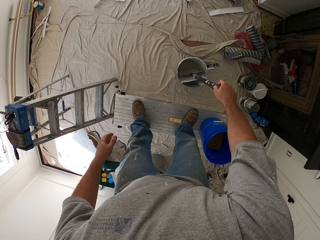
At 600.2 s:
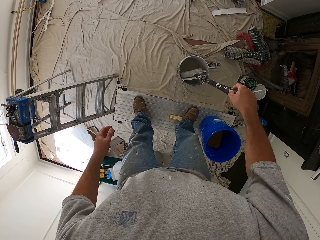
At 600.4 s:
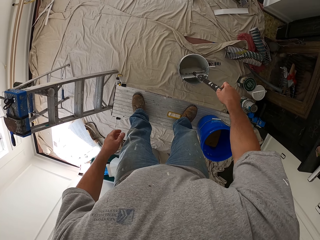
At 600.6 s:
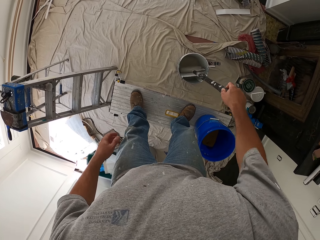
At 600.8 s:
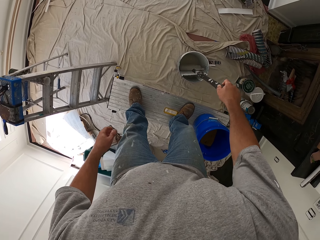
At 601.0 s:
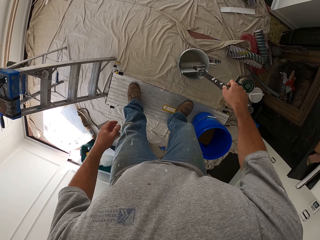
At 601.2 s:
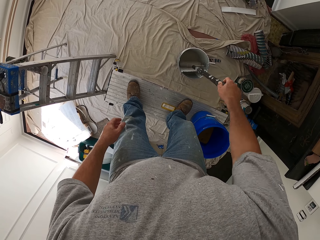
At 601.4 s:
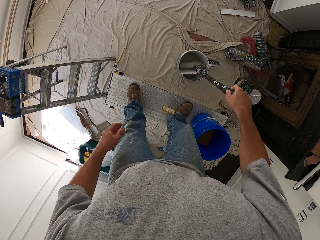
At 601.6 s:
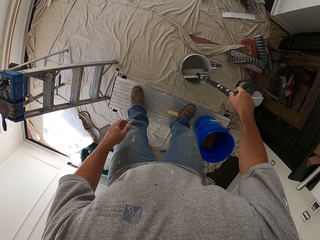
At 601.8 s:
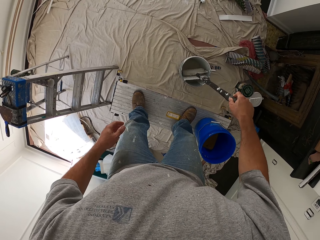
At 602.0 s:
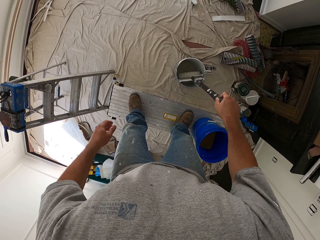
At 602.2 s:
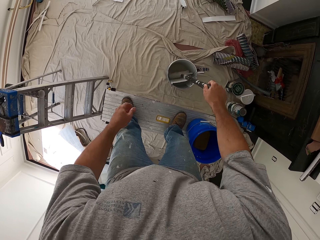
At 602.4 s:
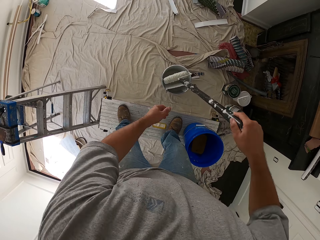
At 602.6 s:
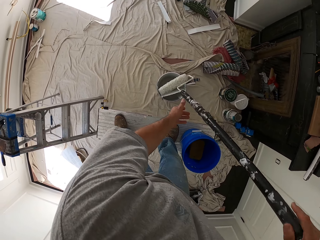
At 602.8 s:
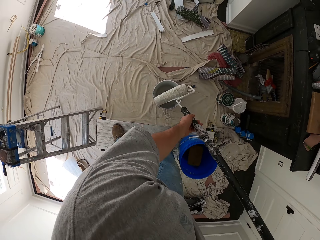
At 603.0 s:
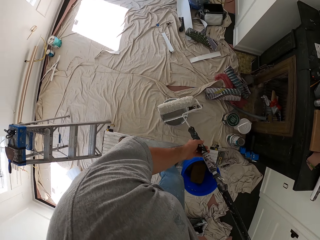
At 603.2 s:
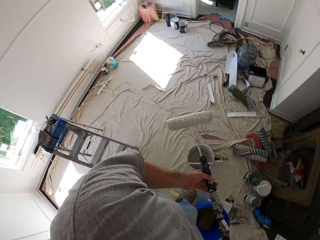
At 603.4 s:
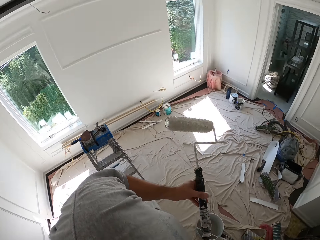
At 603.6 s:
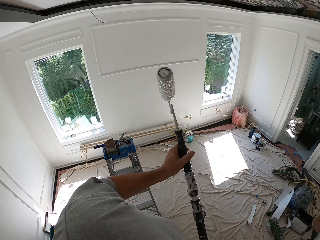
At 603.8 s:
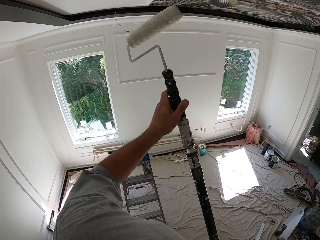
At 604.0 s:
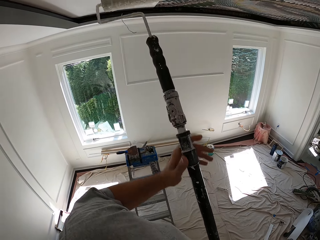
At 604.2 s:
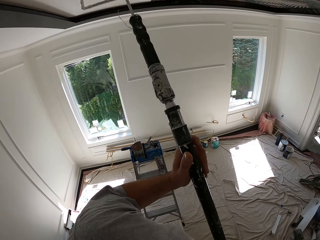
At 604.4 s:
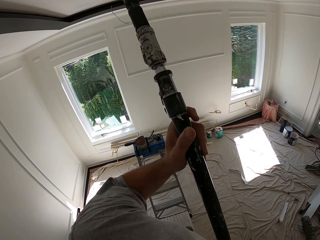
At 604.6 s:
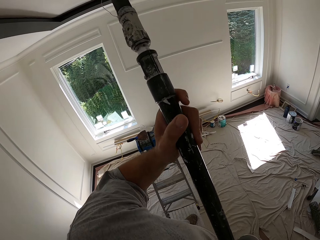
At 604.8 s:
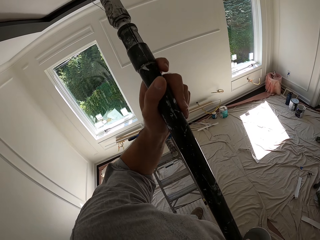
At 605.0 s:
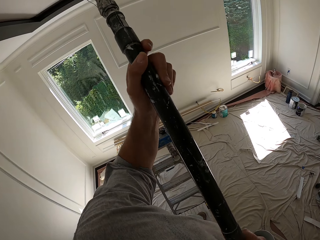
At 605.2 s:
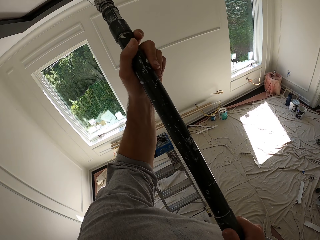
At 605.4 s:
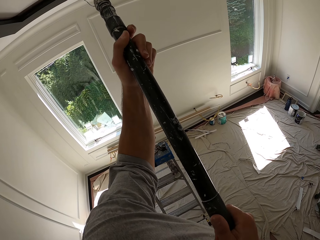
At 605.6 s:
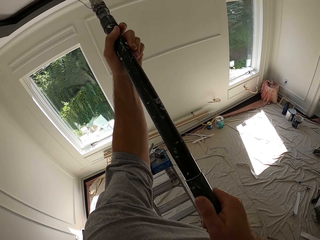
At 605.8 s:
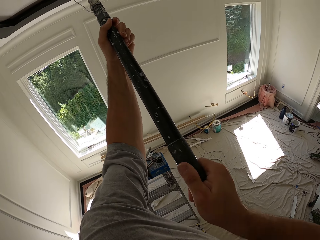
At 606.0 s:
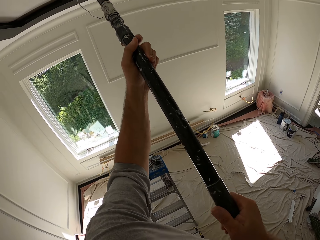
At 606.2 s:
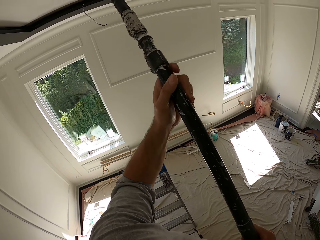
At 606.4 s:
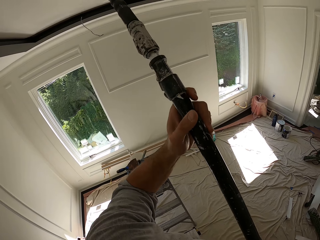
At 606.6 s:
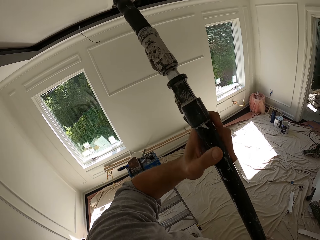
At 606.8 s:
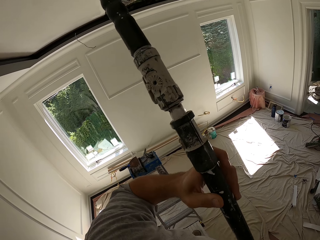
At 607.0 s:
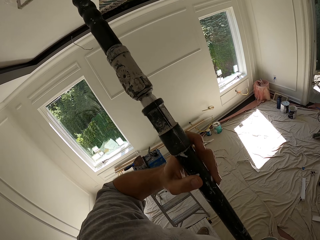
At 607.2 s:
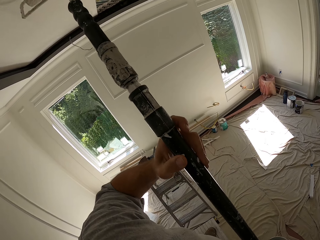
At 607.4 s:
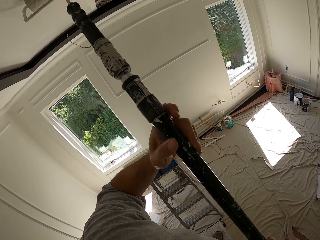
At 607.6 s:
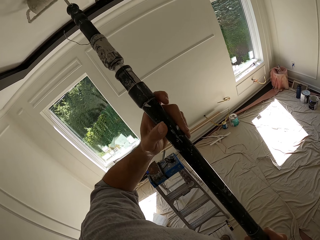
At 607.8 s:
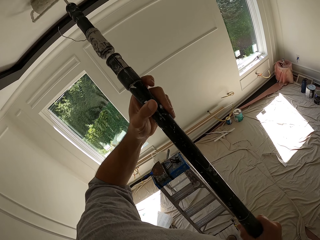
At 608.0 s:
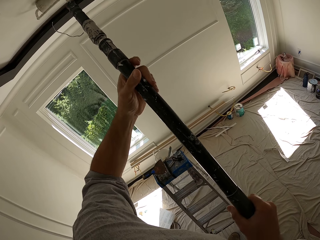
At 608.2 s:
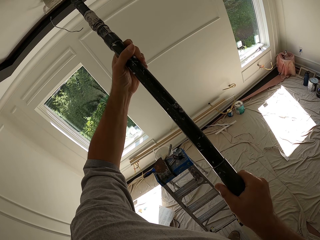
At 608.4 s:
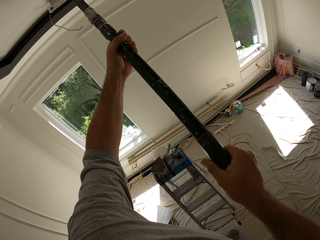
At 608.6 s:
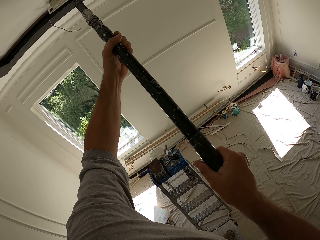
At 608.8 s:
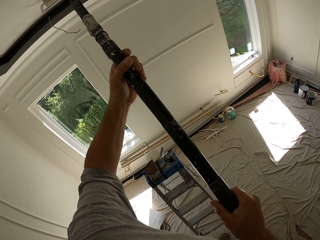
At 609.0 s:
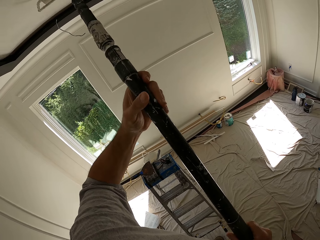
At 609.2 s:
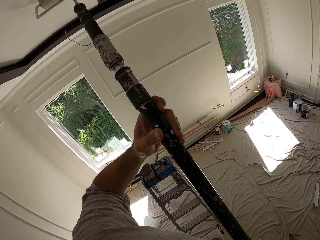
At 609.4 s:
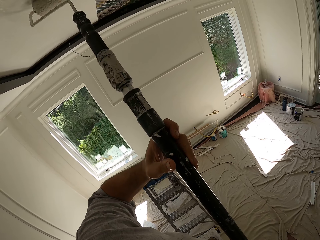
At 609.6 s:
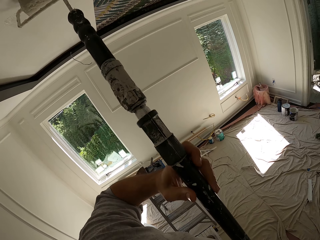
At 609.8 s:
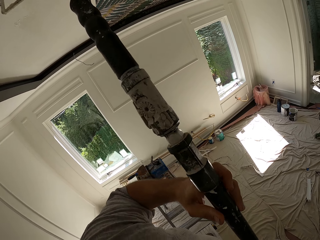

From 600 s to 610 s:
The camera wearer applies adhesive on the ceiling with the paint roller.

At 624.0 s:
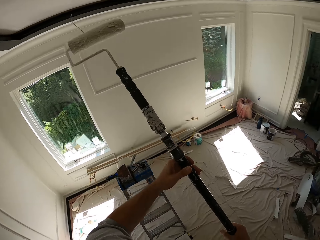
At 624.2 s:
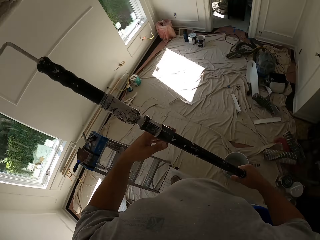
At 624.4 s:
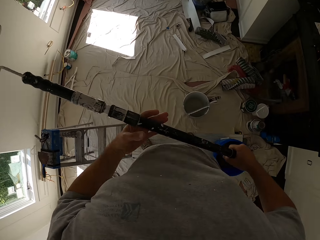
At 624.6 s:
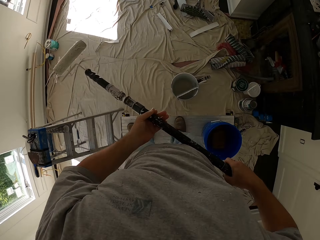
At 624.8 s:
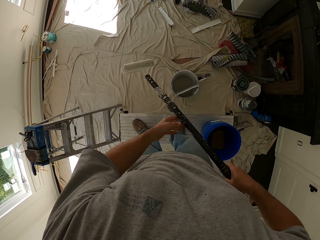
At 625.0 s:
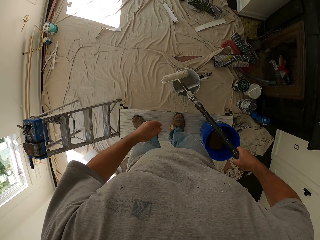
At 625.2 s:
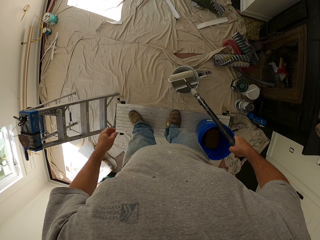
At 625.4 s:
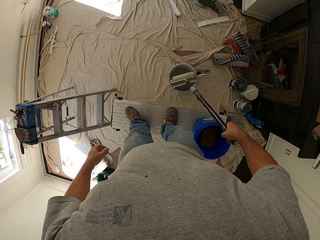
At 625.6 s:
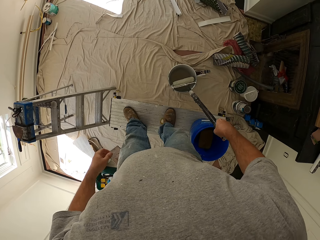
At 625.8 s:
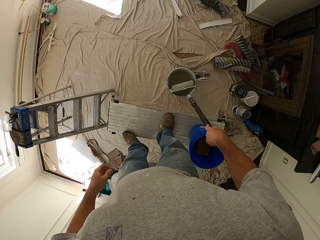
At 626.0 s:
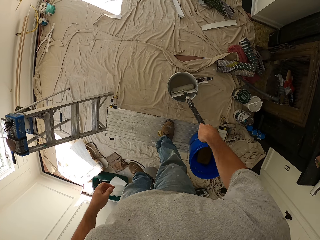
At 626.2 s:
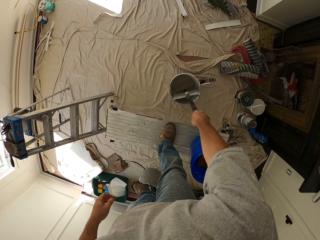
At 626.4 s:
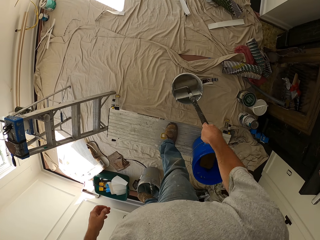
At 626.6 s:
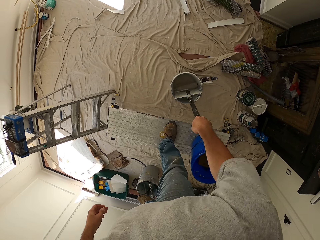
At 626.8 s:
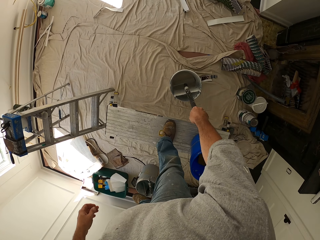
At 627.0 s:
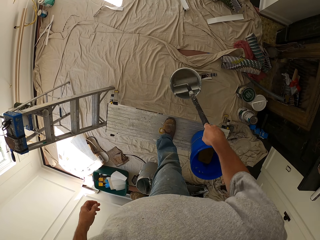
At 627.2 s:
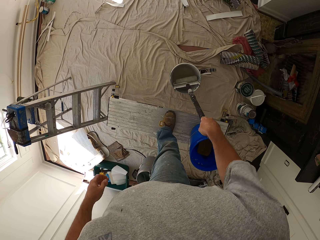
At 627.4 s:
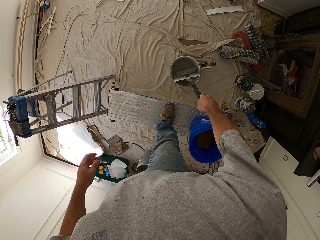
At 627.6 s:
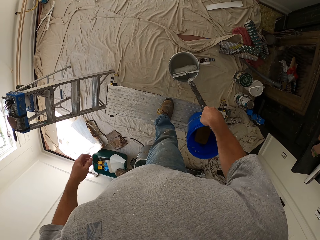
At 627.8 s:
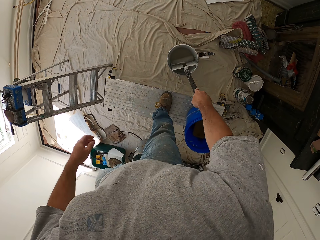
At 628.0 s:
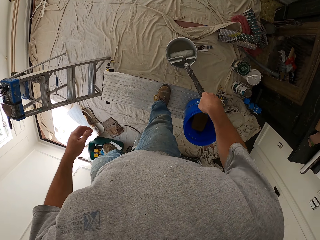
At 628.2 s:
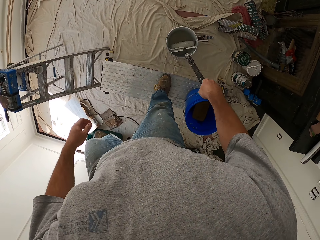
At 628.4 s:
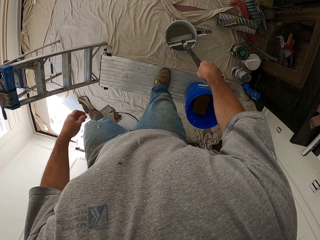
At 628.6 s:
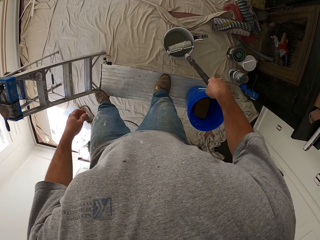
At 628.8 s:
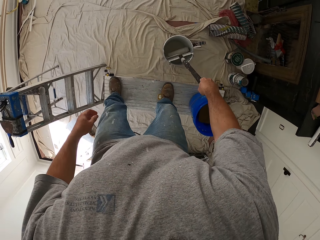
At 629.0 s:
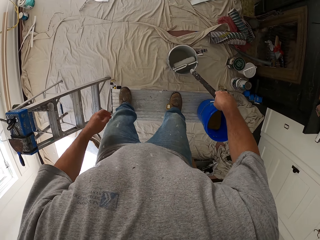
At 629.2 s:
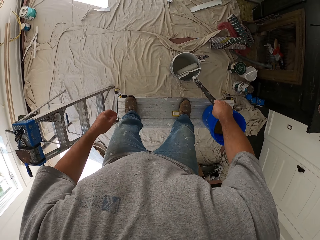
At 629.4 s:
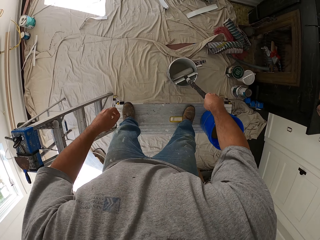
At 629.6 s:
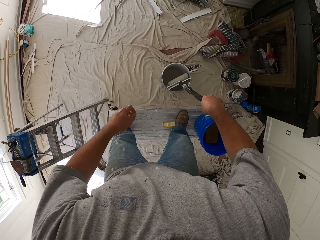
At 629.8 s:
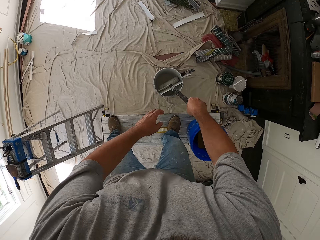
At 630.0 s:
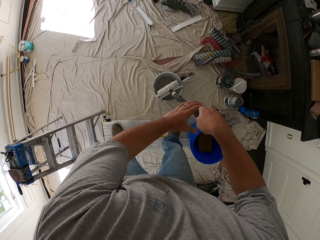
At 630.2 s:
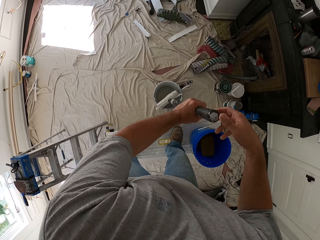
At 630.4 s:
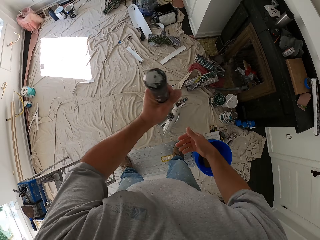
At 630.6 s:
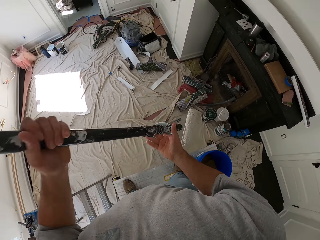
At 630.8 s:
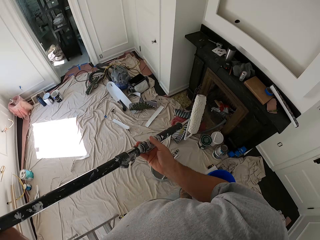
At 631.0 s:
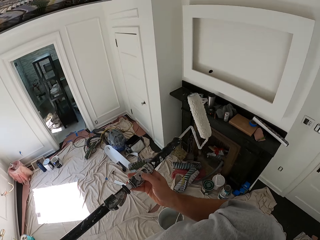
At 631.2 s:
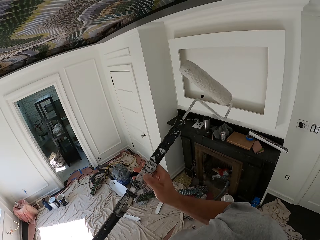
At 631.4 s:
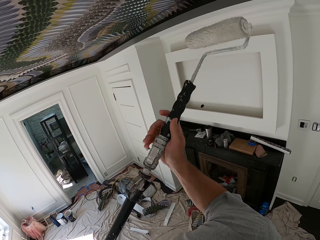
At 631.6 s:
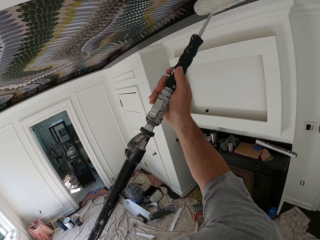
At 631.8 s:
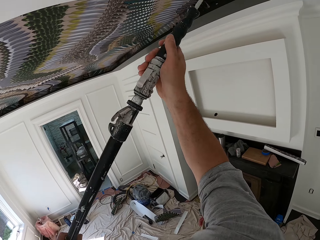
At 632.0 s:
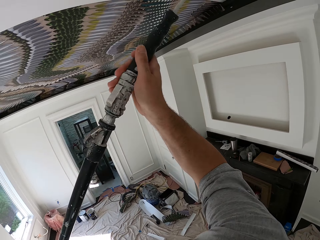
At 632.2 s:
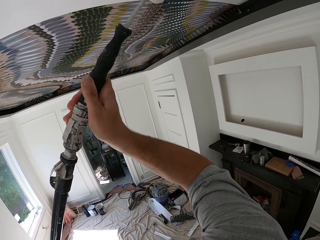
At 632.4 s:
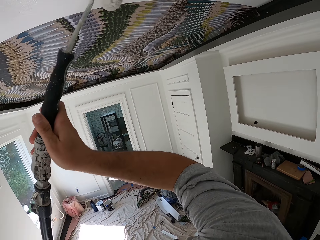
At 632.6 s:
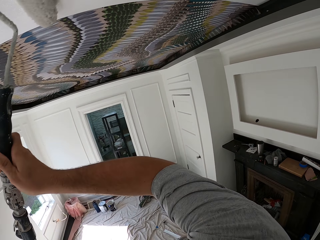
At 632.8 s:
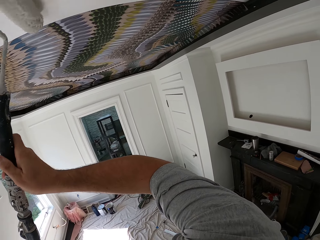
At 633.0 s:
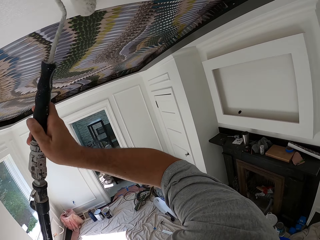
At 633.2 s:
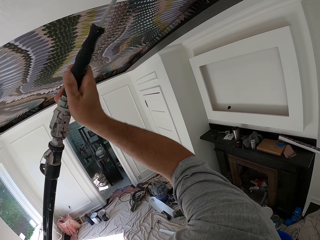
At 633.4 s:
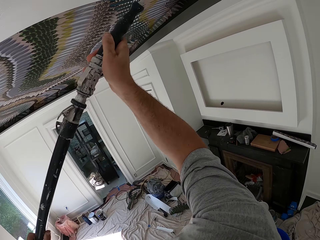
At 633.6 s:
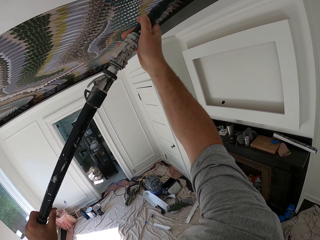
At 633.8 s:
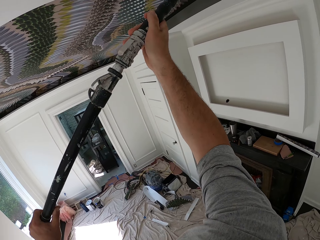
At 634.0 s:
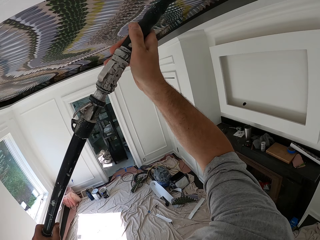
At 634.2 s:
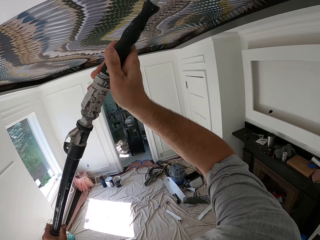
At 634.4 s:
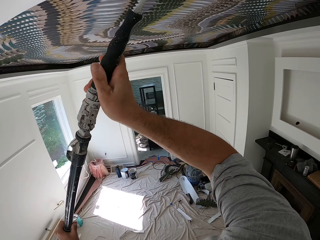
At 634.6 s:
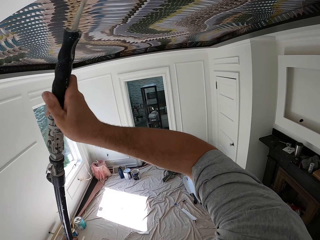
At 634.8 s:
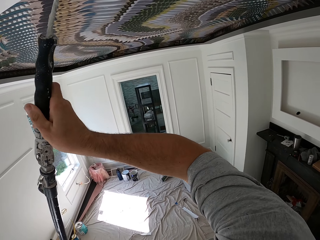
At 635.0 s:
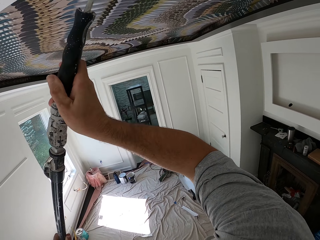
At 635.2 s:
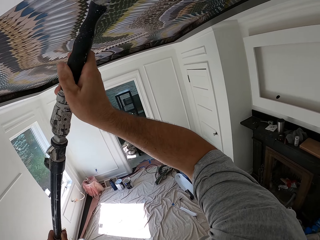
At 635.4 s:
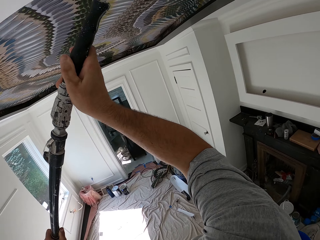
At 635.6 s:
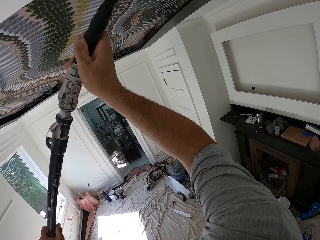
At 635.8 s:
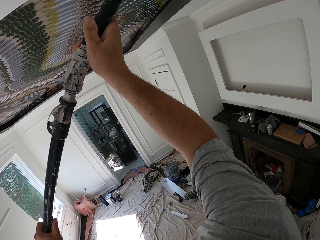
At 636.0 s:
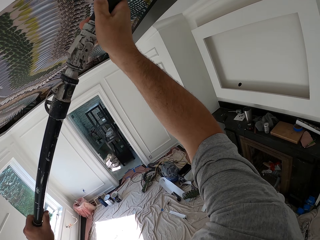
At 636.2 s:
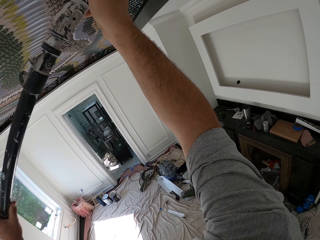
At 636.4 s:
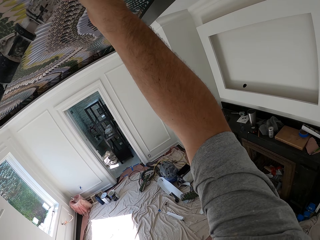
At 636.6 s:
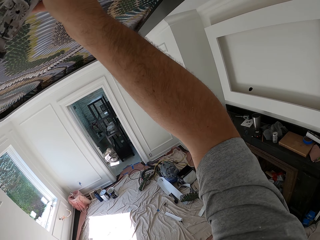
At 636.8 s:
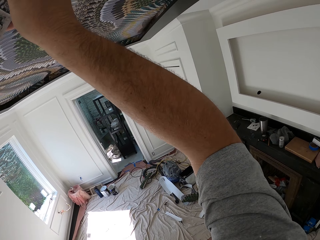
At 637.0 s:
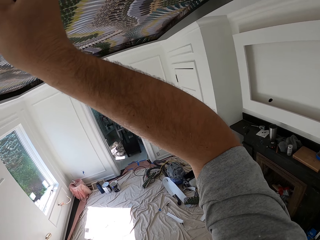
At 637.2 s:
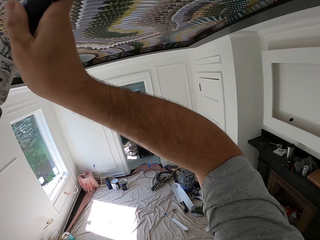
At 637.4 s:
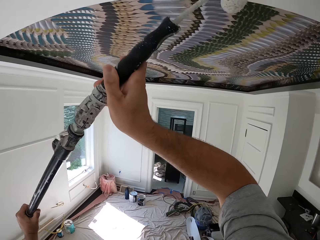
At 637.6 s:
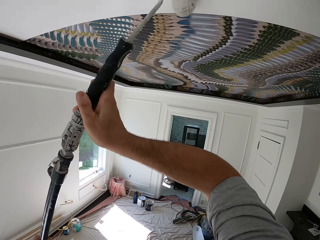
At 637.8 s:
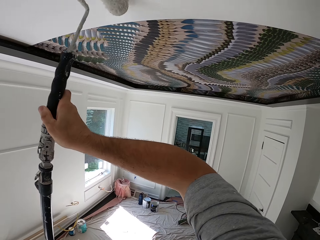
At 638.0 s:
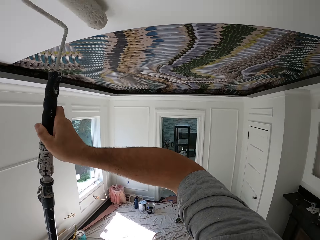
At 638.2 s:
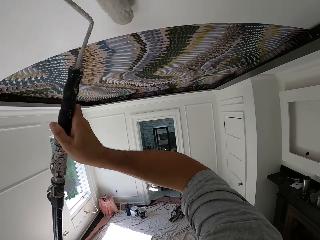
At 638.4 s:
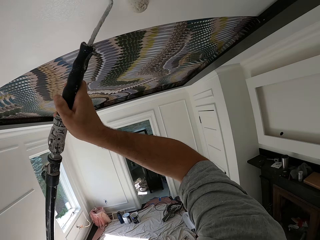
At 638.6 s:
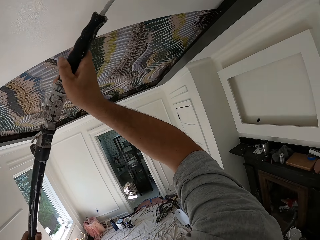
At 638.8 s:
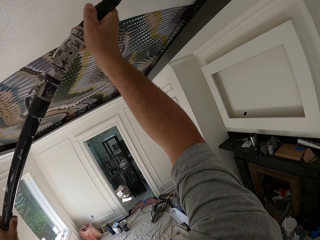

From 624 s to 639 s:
The camera wearer dabs the paint roller with adhesive in the bucket. They apply adhesive on the ceiling with the paint roller.
